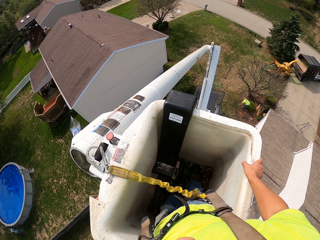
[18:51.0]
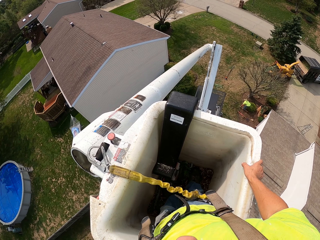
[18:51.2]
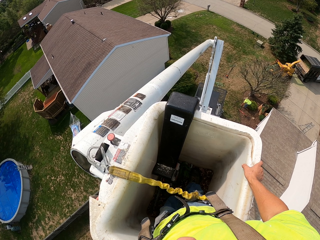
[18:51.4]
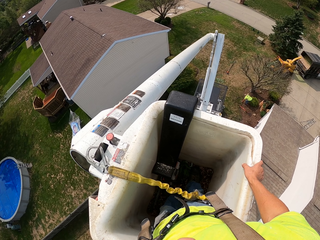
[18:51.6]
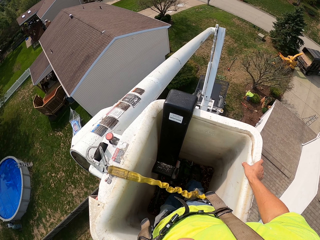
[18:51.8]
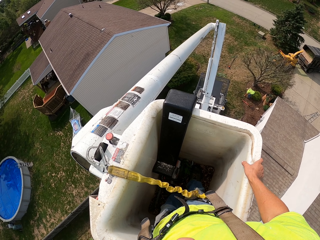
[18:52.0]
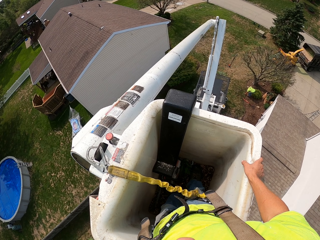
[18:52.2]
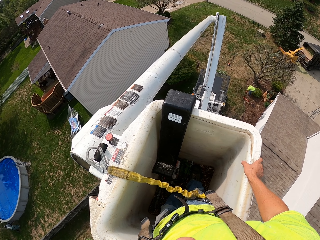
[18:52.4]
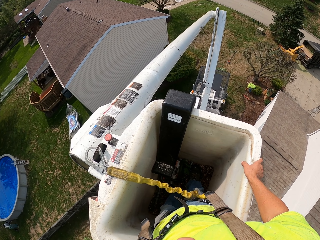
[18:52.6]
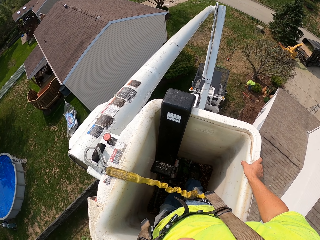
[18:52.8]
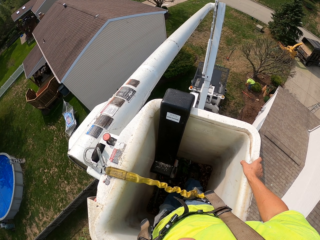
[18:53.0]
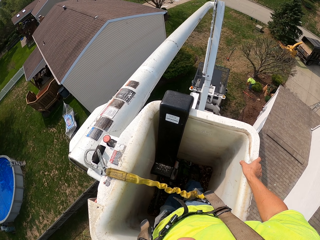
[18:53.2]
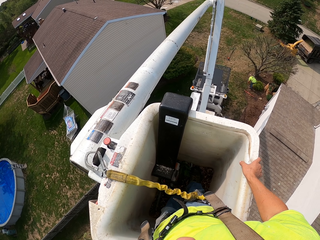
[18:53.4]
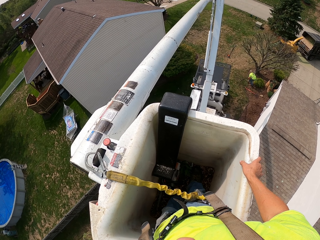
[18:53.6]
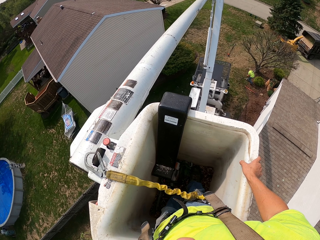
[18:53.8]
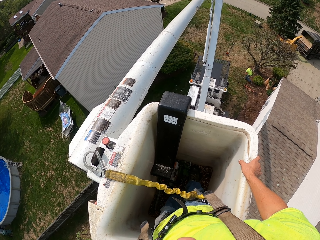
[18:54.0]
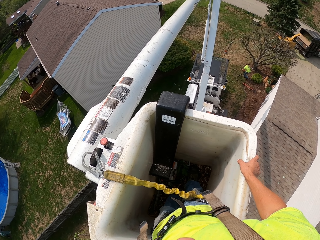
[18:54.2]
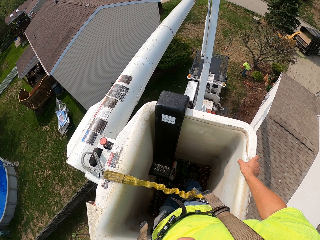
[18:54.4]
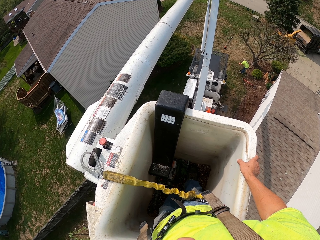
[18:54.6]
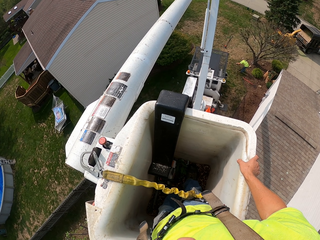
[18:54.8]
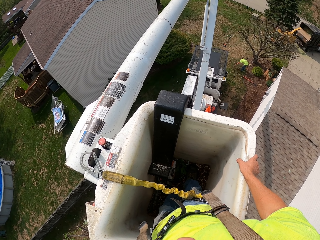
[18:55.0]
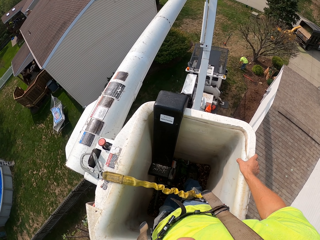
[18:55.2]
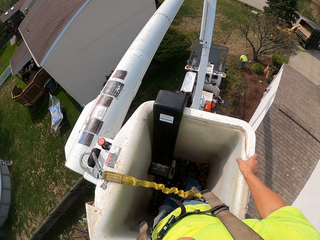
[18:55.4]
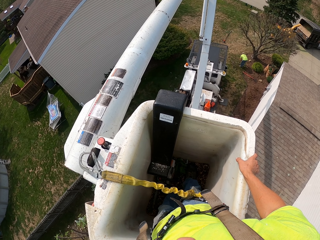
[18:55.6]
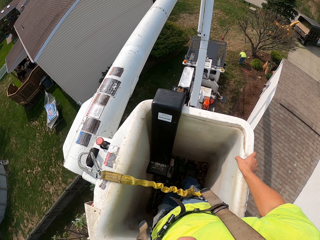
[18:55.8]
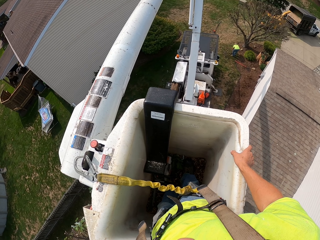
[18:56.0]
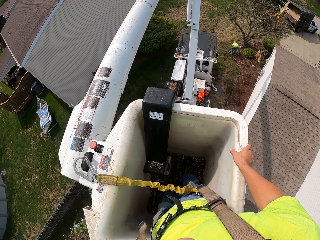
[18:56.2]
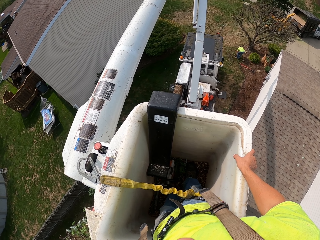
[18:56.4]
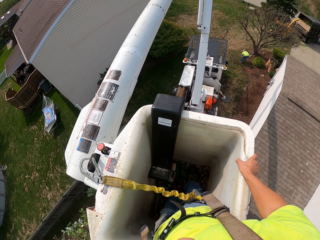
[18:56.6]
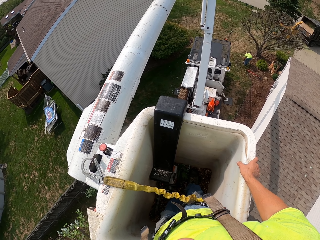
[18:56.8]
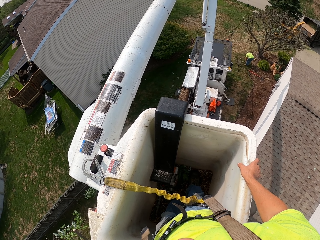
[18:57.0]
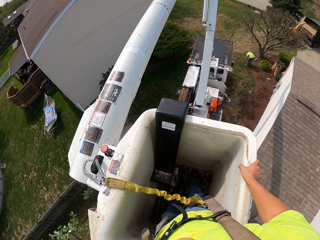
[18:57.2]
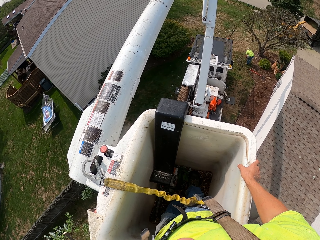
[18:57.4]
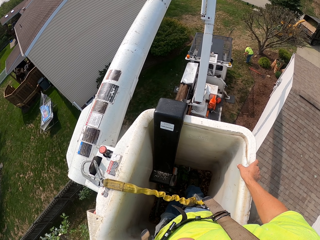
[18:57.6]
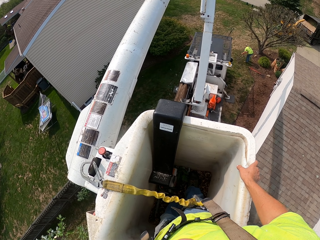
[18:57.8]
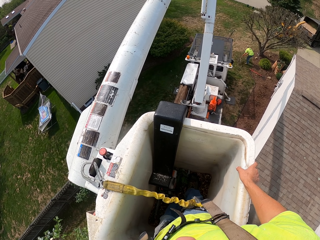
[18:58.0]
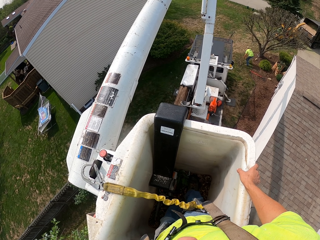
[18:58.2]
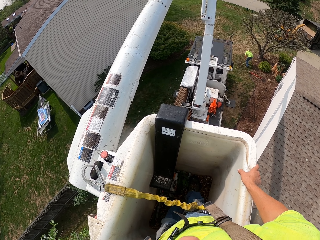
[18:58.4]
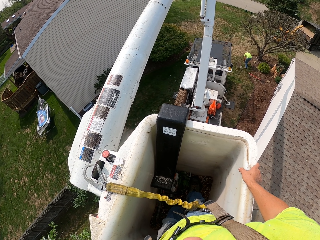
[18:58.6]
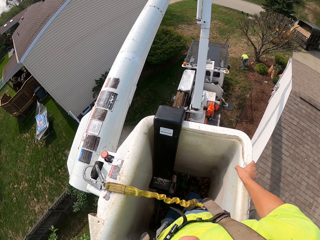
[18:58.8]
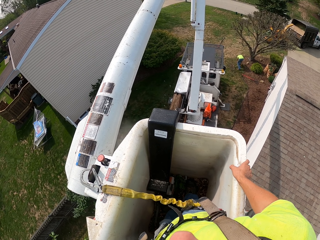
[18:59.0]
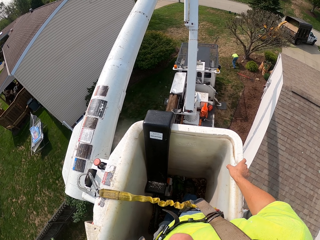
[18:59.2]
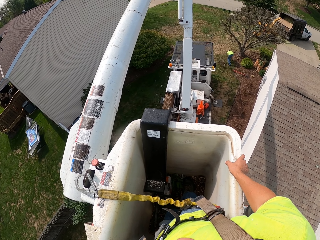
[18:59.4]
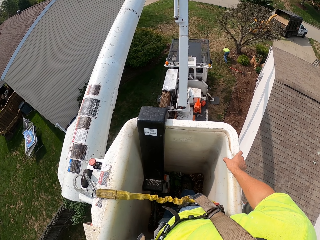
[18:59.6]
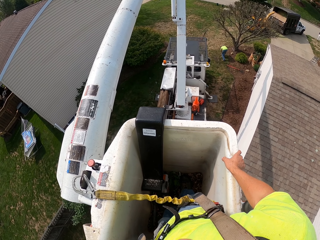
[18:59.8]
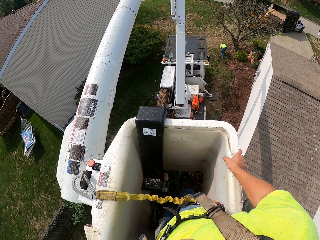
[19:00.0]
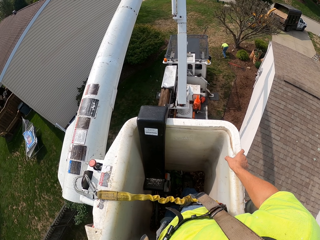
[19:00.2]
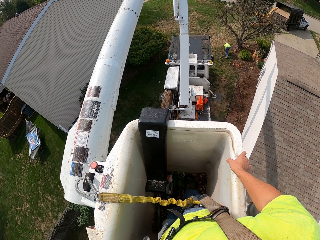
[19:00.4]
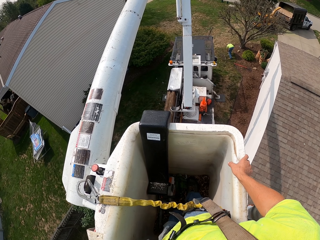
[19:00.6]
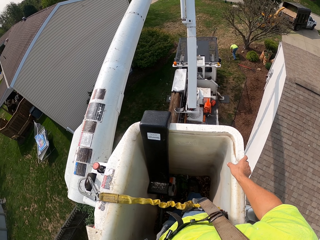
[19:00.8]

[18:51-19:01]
The camera wearer moves. They move down. They move down with the crane.

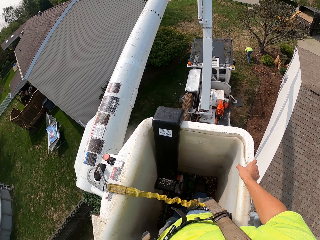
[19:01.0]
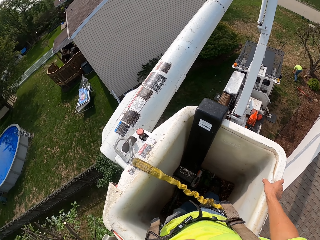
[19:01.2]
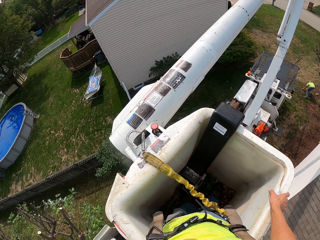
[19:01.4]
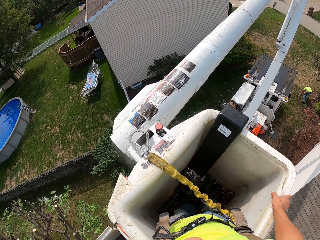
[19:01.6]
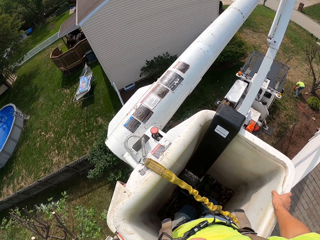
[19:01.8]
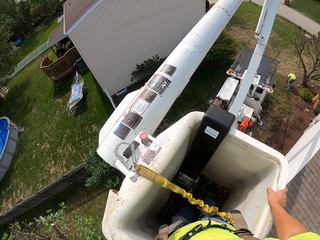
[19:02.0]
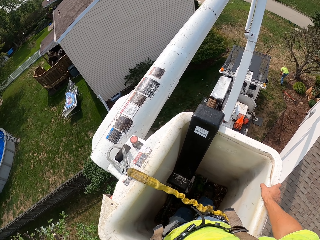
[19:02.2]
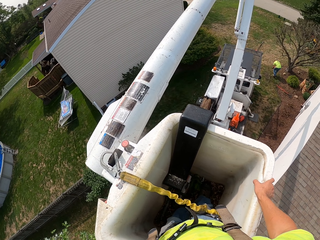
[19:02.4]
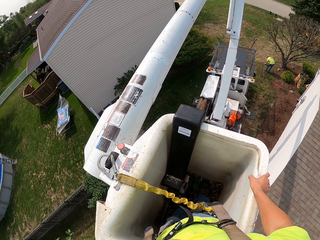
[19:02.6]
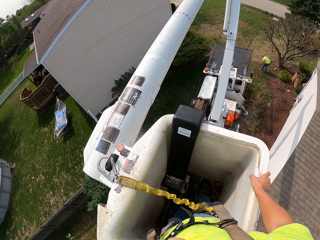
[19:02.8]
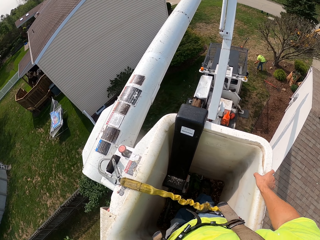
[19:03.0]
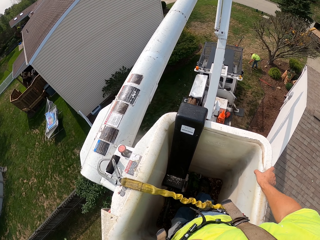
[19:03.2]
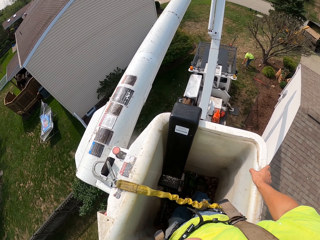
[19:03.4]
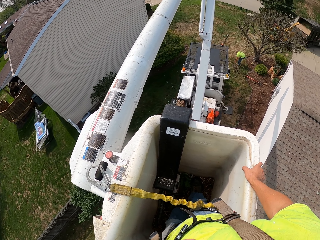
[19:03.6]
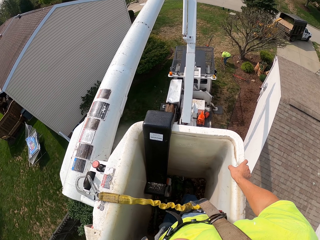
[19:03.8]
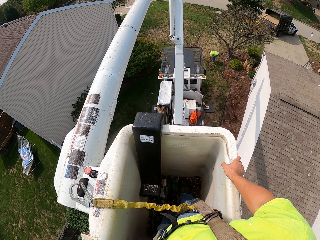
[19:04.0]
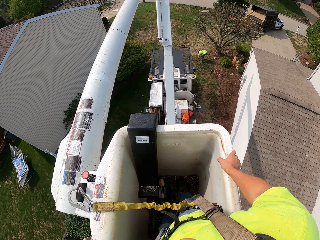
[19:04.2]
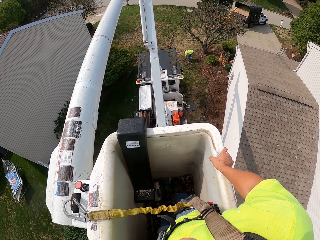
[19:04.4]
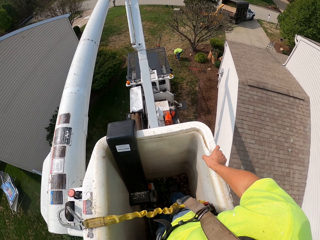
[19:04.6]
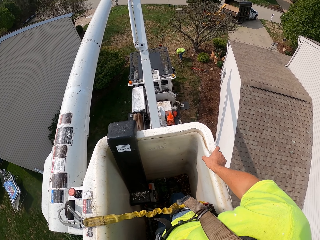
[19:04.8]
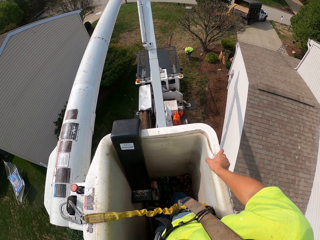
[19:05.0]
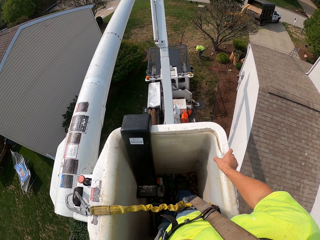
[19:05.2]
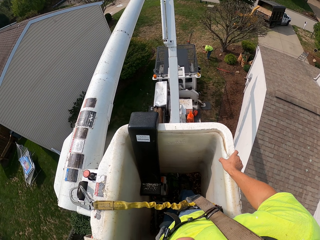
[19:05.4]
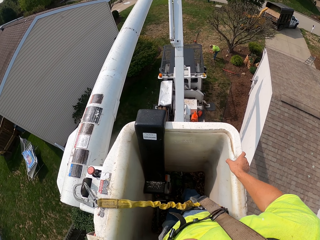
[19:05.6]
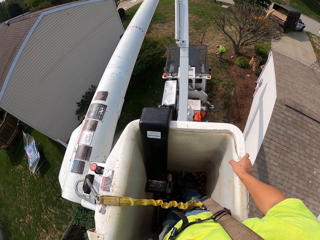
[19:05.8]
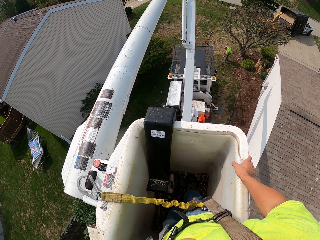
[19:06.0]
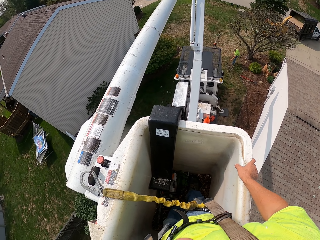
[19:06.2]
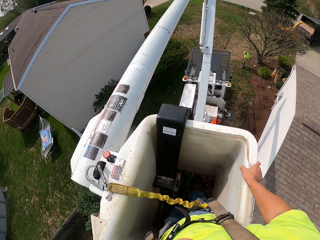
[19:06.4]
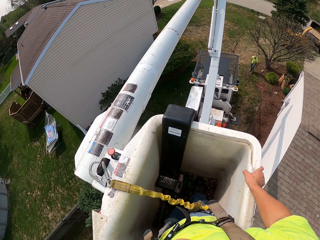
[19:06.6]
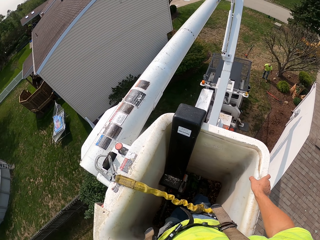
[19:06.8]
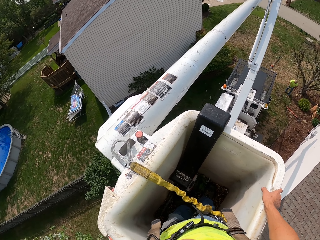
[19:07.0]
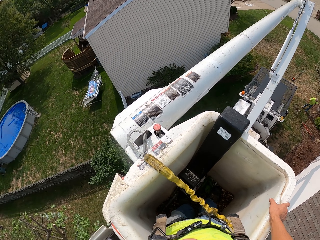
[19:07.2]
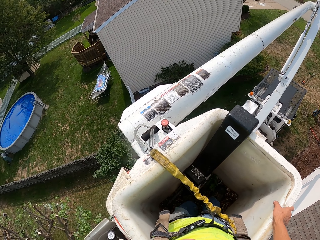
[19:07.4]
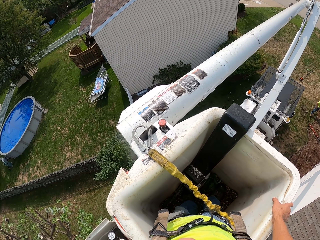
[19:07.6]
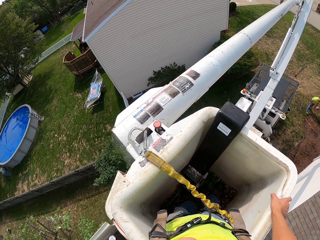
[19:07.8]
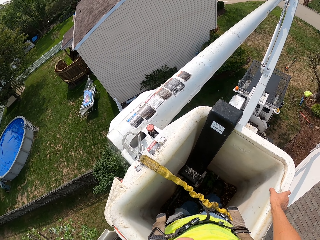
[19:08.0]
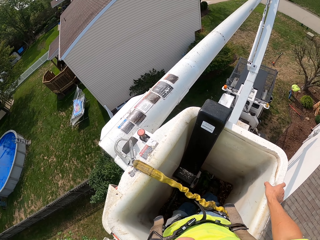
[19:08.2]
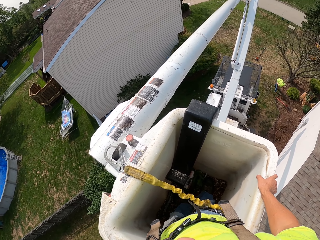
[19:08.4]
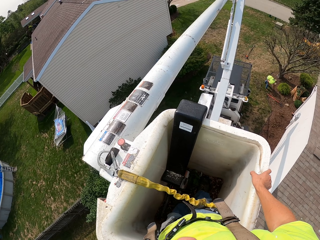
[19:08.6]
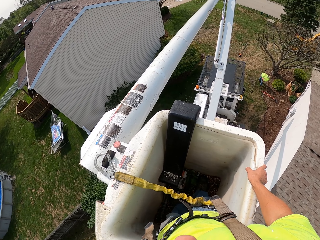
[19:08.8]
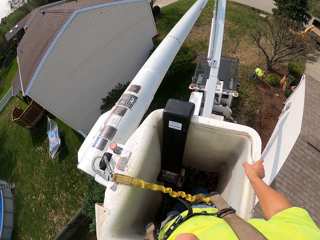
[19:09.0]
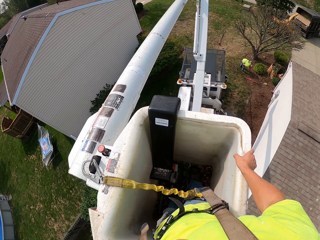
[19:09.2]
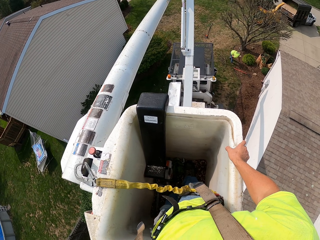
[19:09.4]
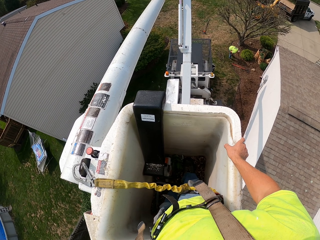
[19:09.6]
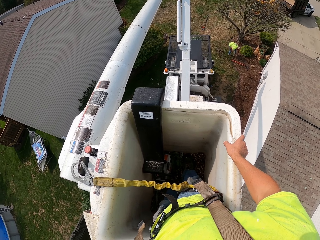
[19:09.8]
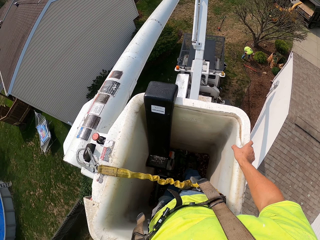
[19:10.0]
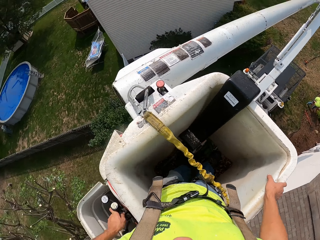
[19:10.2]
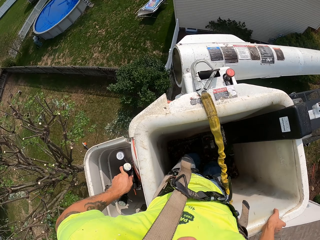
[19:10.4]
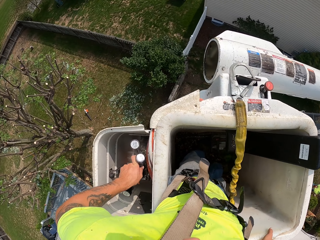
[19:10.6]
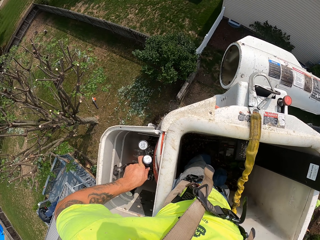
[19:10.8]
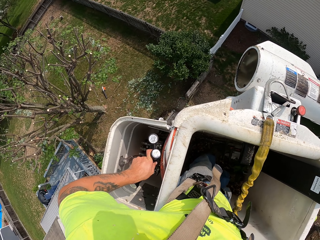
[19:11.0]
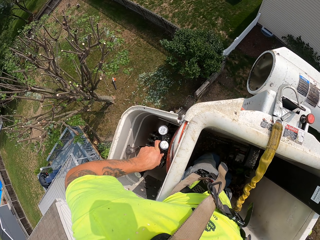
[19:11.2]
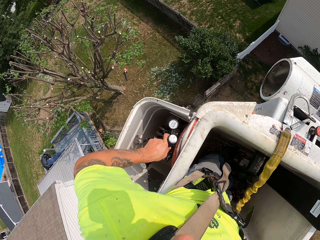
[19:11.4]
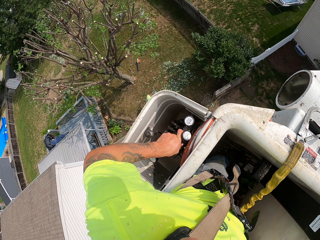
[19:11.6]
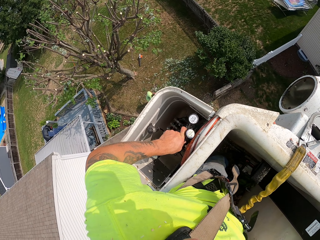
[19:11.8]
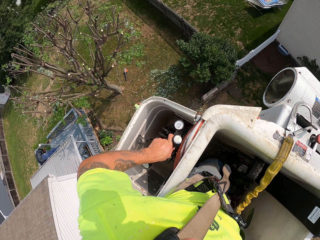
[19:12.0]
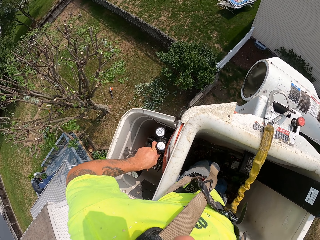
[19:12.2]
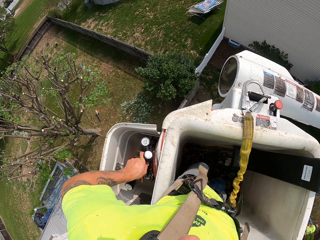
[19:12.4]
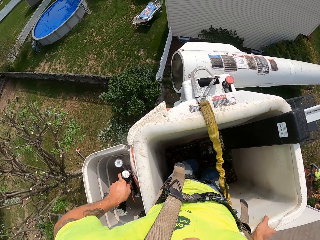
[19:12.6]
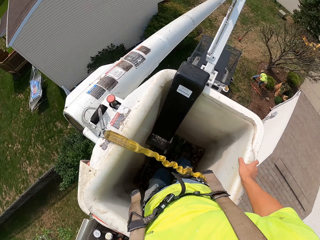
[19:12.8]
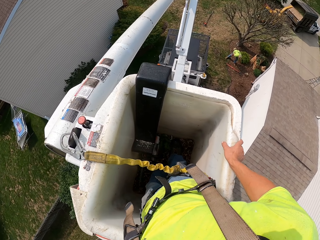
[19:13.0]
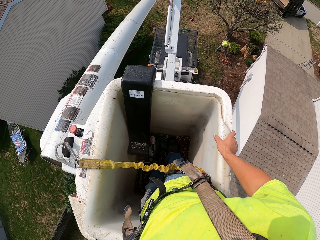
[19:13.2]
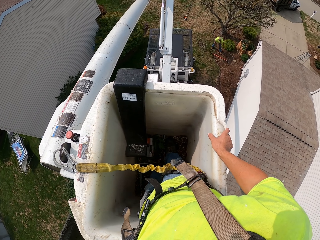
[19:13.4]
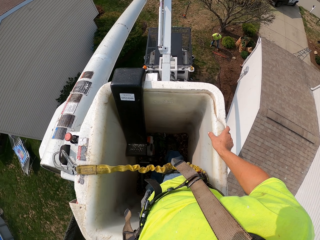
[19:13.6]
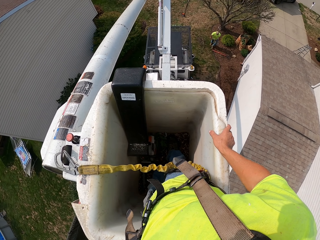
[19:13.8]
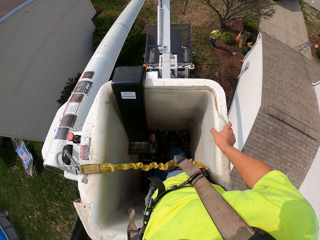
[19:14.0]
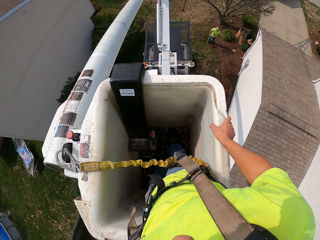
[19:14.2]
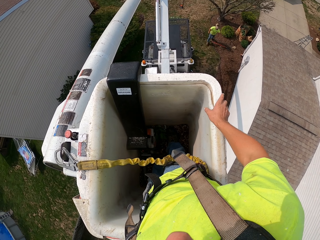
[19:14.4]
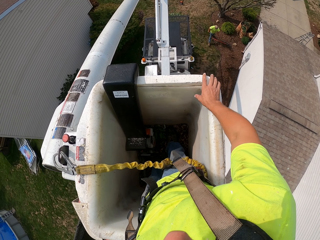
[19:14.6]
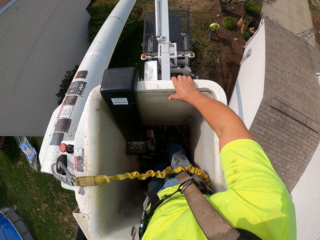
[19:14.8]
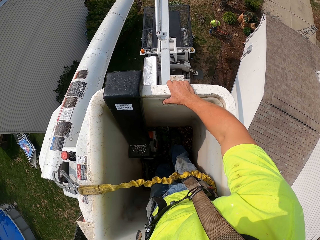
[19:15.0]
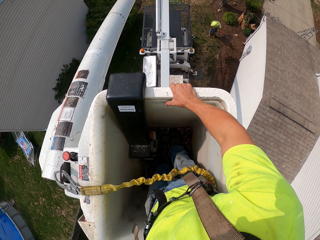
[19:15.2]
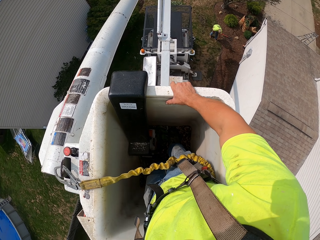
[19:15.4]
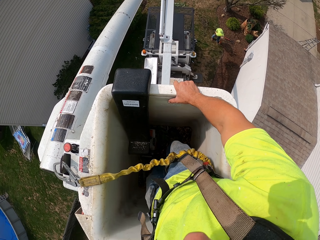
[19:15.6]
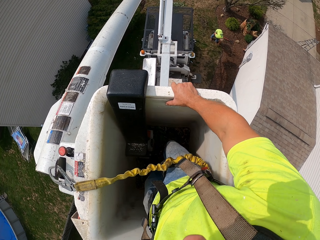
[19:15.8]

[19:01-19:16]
The camera wearer rotates. He moves side by side. He holds on the control button with his left hand. He rotates on the crane. He moves his right hand on the bucket.
